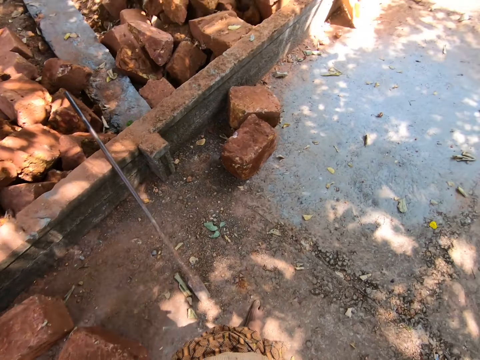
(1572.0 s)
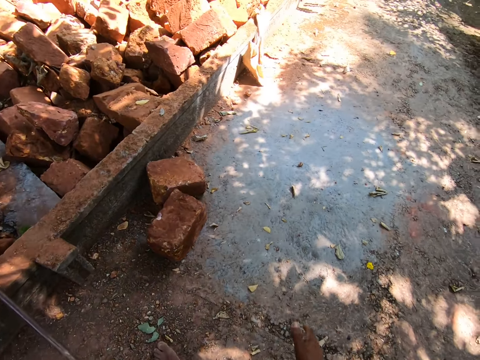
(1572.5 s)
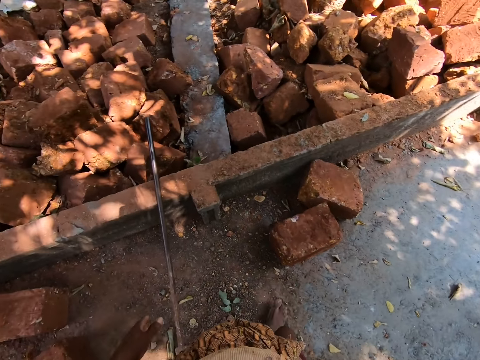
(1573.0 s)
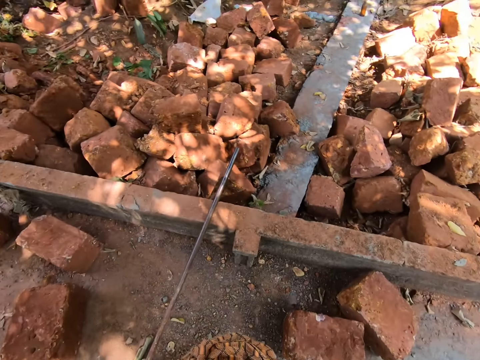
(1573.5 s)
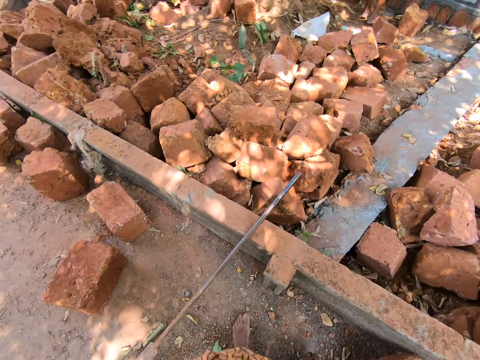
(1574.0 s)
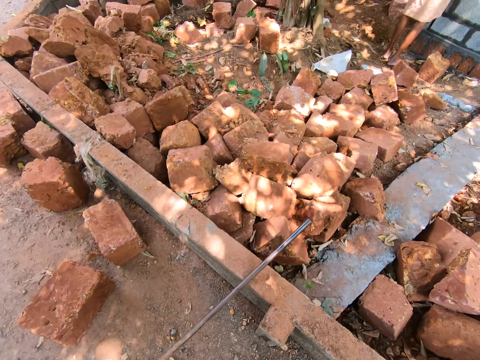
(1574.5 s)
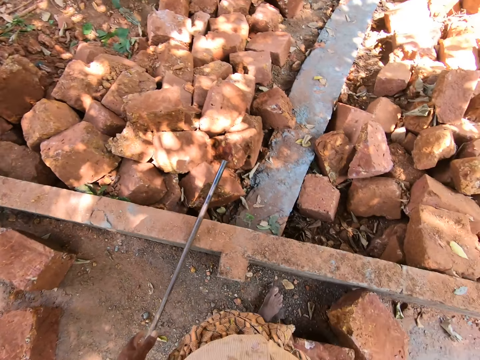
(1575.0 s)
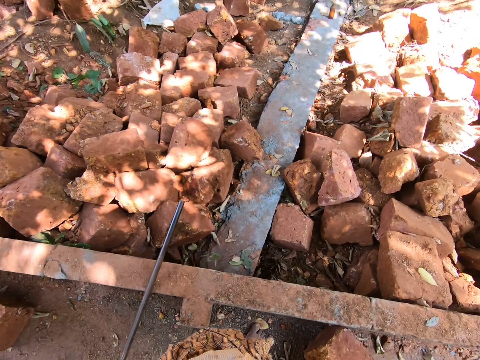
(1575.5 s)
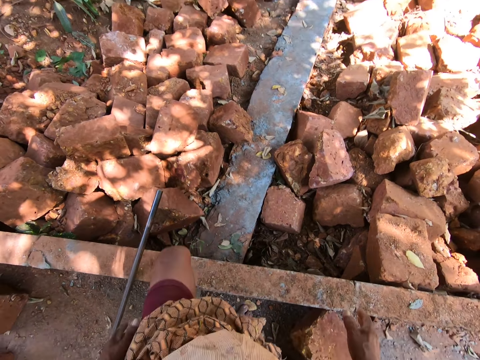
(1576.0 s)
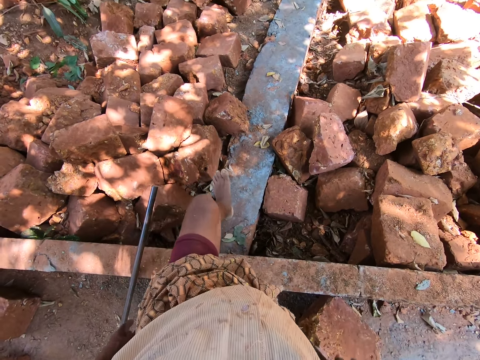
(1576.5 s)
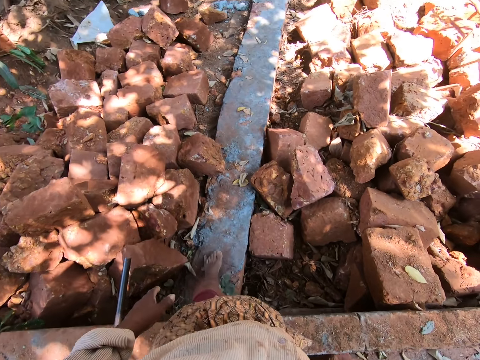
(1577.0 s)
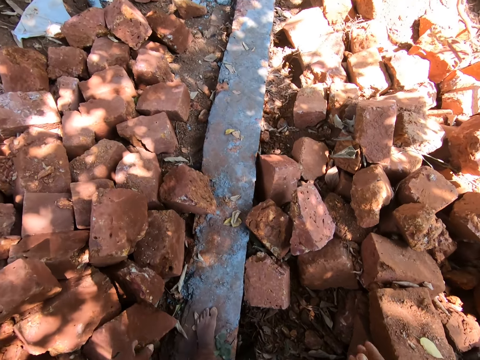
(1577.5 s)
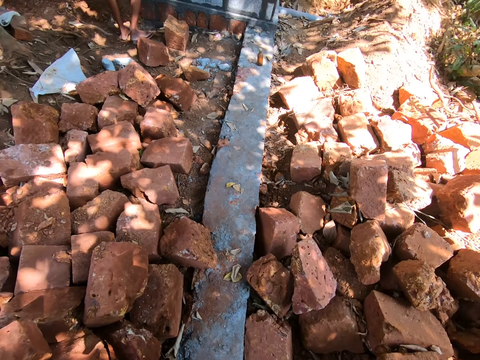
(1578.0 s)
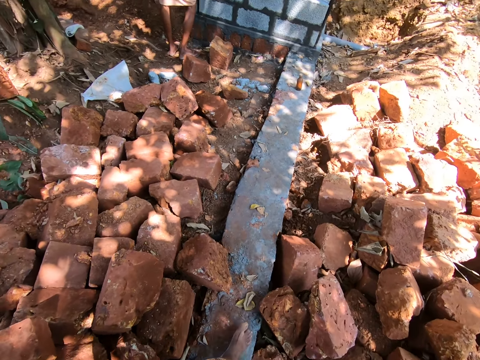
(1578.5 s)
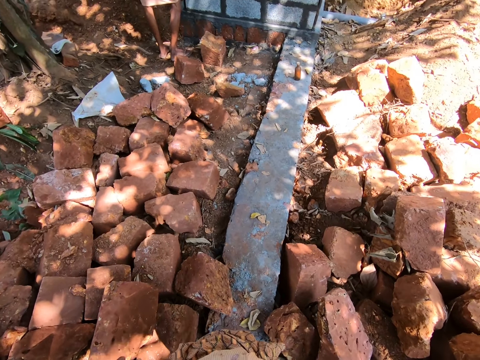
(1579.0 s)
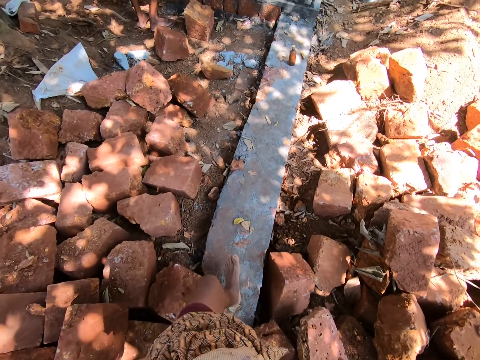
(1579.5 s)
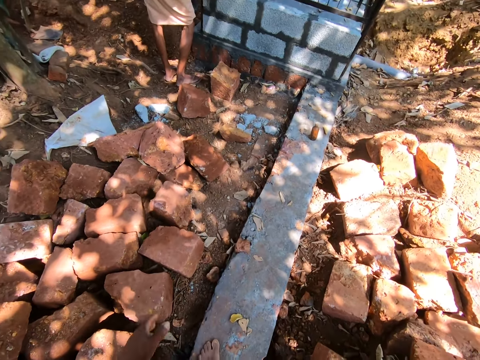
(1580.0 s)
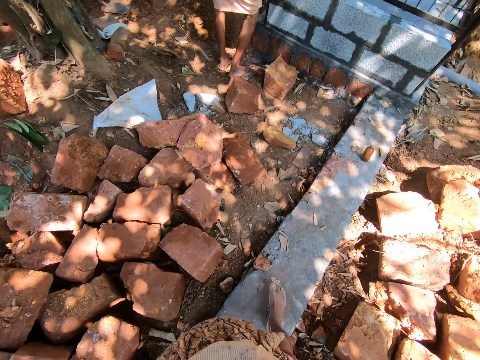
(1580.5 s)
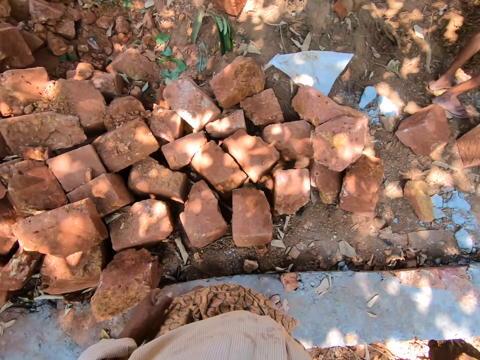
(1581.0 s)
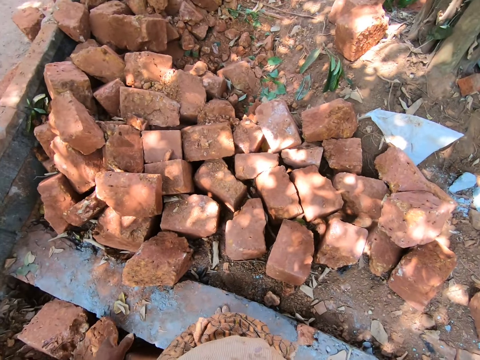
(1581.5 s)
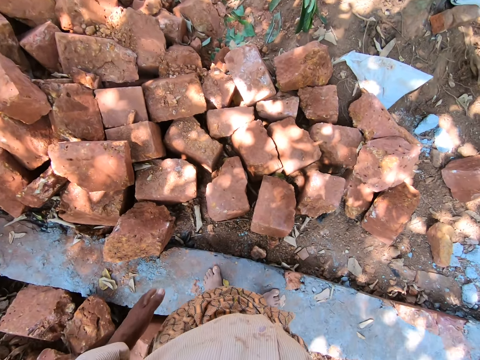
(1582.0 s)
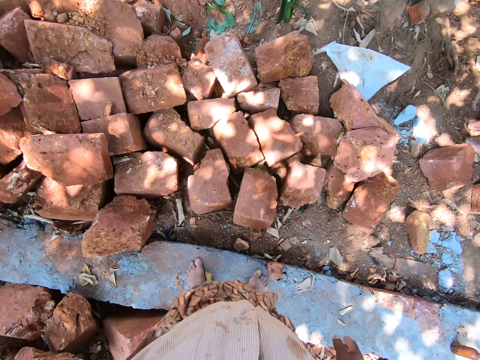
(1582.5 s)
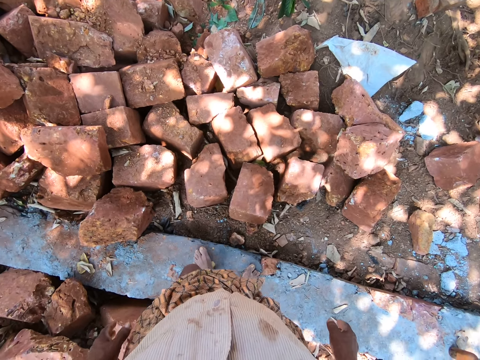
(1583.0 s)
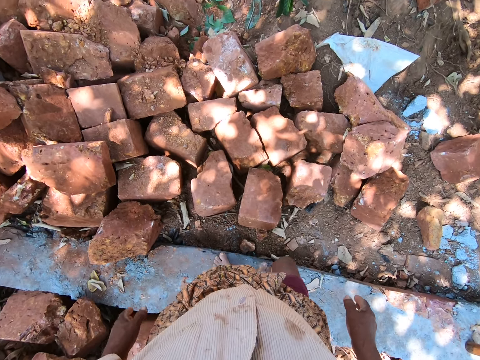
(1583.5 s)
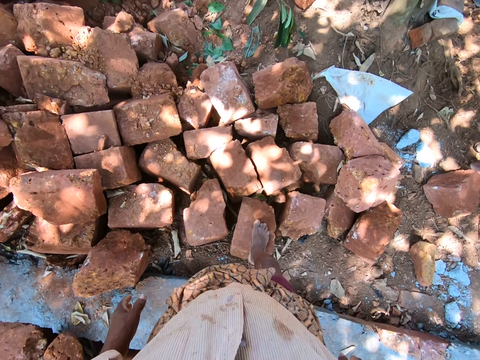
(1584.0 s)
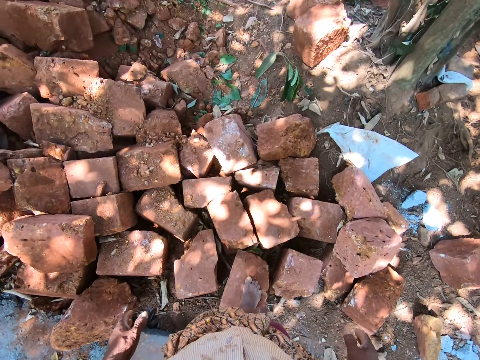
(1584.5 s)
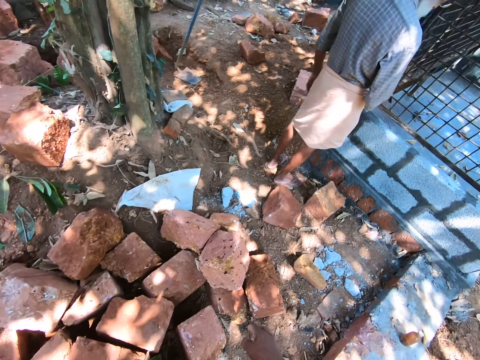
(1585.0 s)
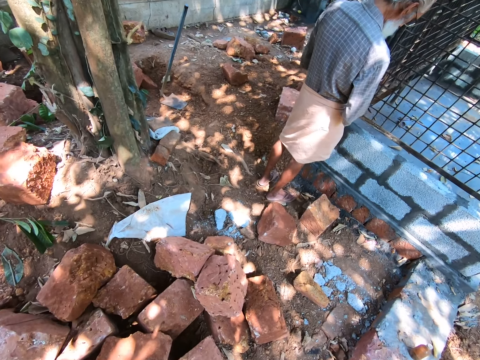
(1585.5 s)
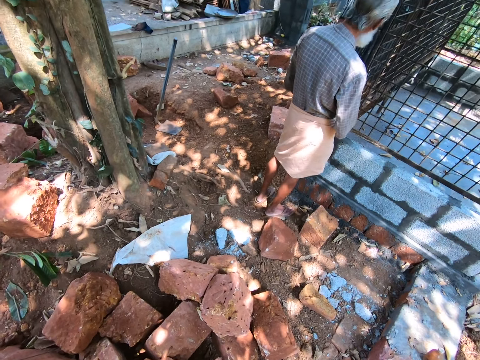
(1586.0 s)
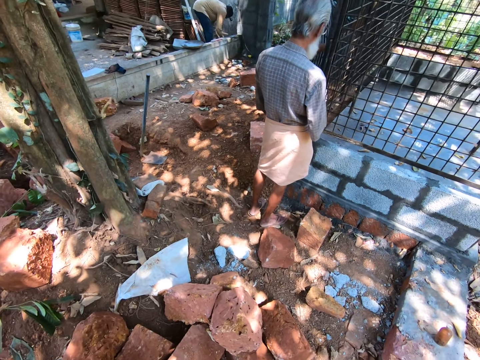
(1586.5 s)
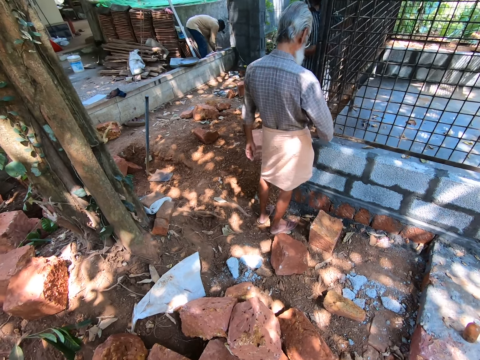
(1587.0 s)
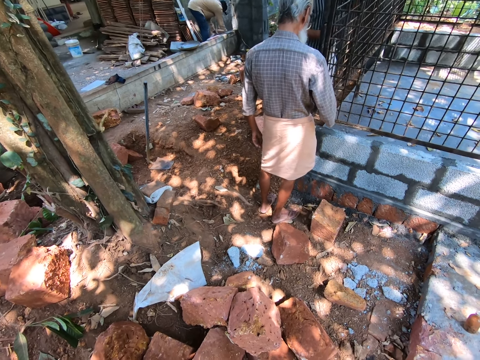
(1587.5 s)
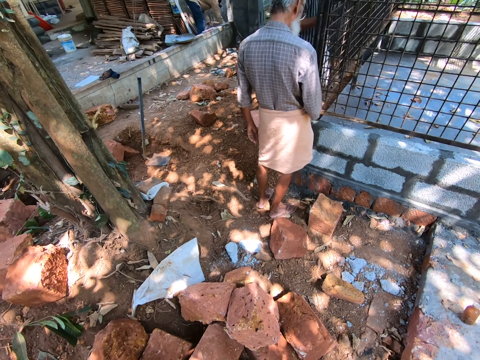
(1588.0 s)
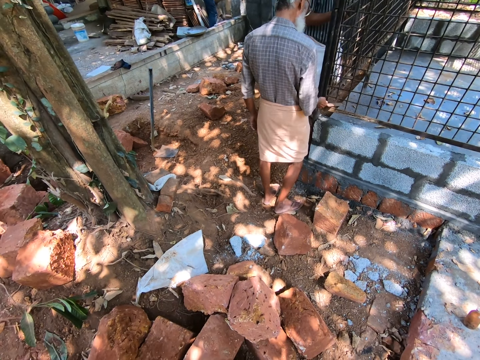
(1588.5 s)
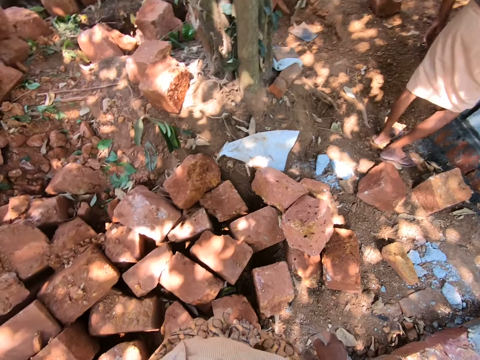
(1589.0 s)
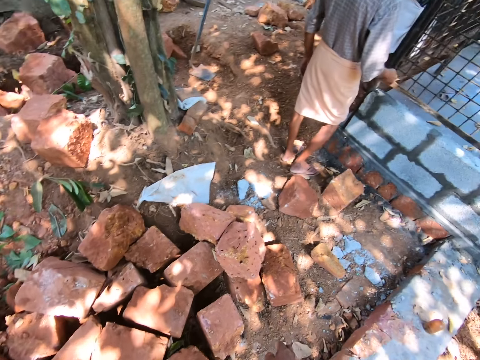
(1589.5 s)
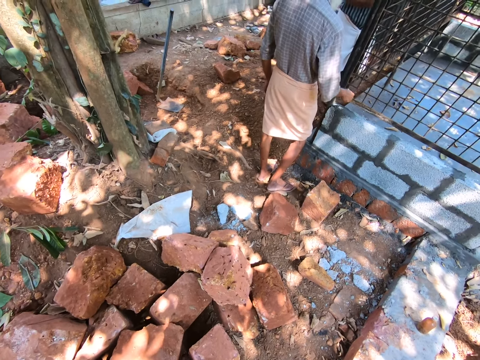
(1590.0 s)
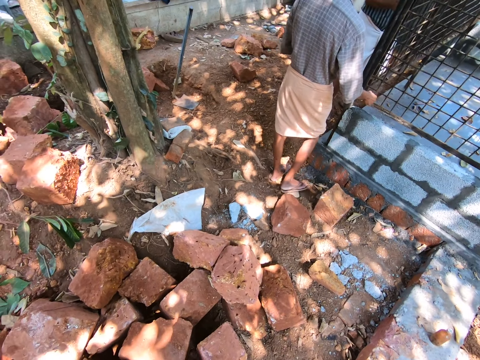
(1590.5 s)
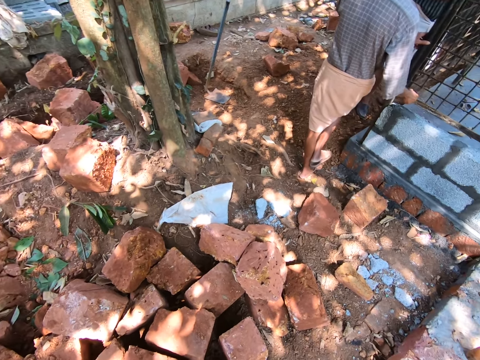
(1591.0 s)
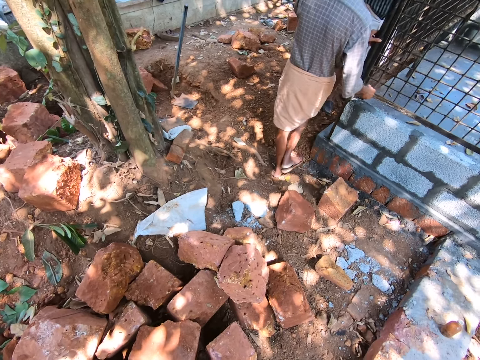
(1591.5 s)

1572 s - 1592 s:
The camera wearer converses with a man. They go to the other side. They converse with another man. The first man scrapes an iron cage with a scraper in his right hand. The camera wearer converses with the other man.

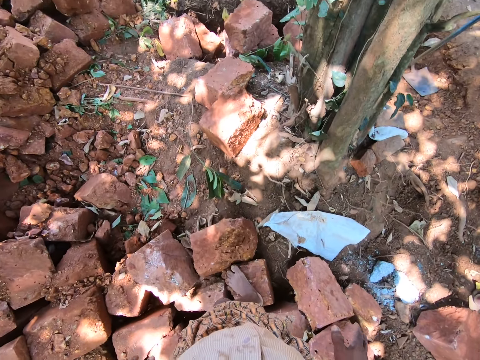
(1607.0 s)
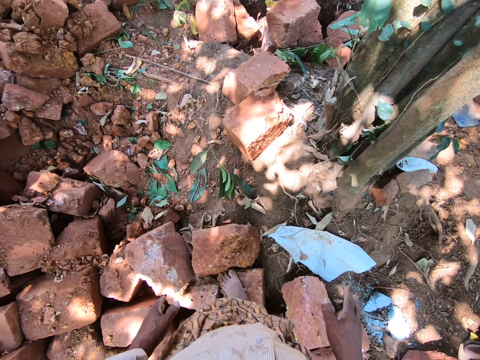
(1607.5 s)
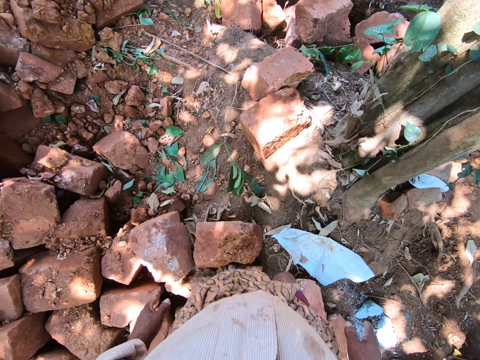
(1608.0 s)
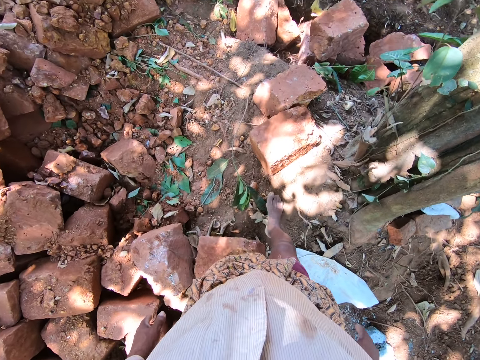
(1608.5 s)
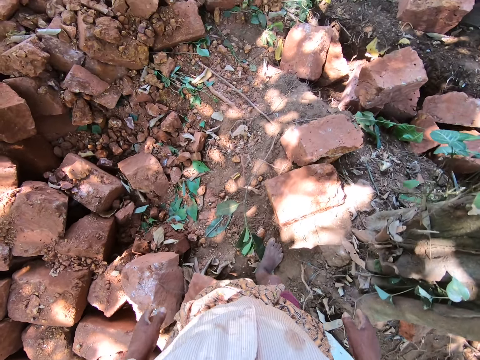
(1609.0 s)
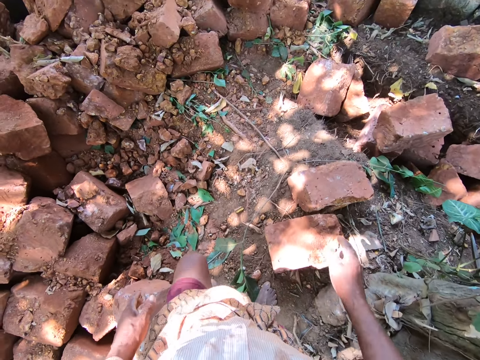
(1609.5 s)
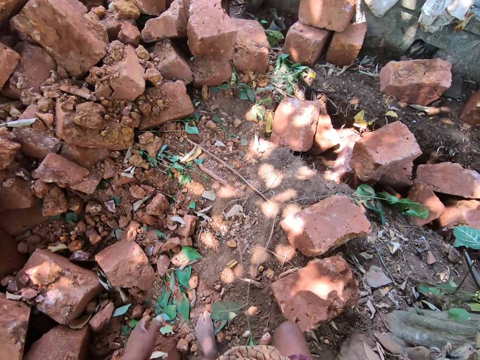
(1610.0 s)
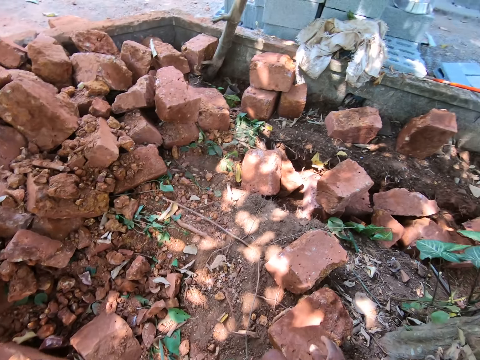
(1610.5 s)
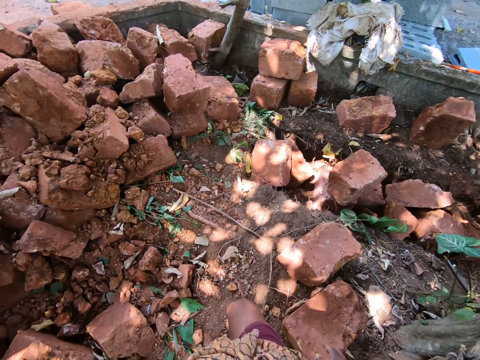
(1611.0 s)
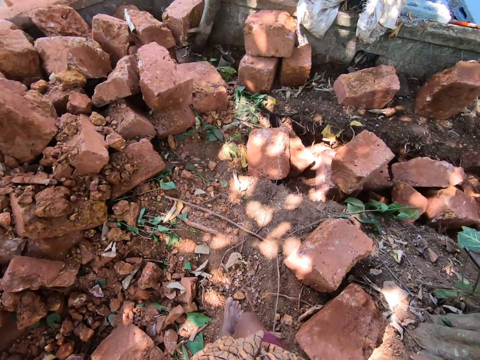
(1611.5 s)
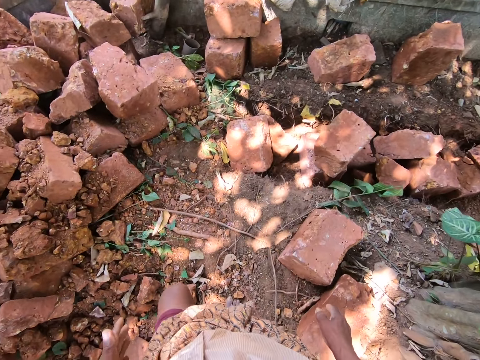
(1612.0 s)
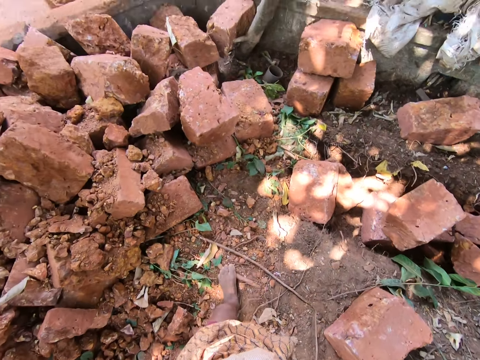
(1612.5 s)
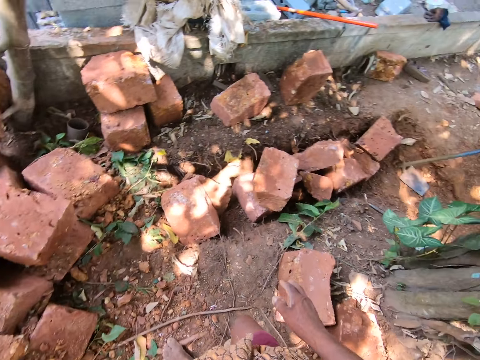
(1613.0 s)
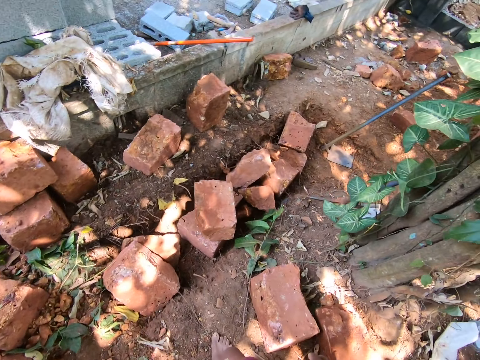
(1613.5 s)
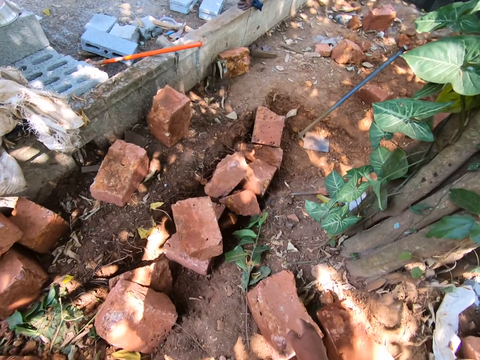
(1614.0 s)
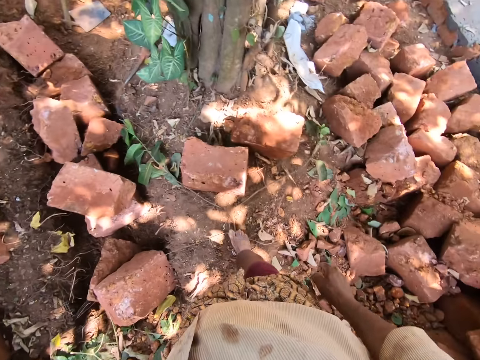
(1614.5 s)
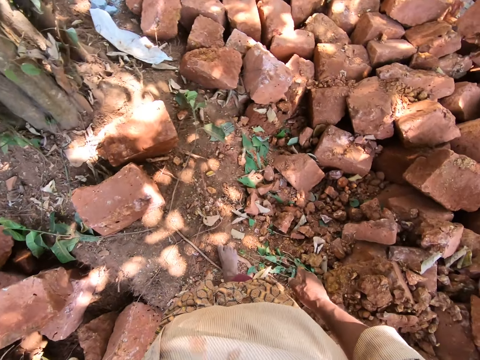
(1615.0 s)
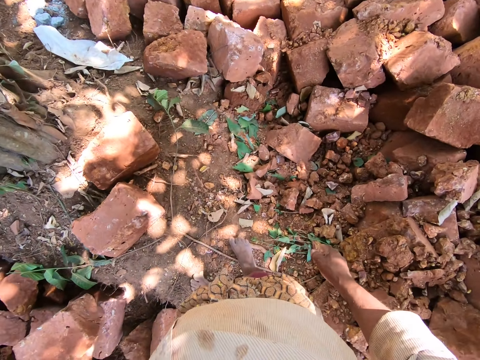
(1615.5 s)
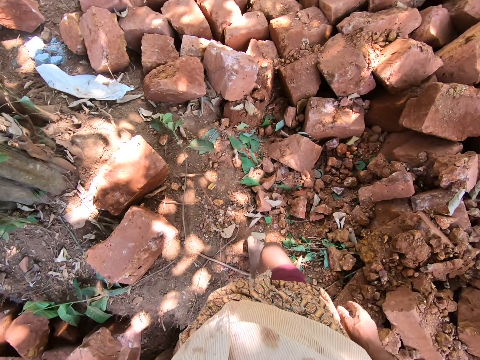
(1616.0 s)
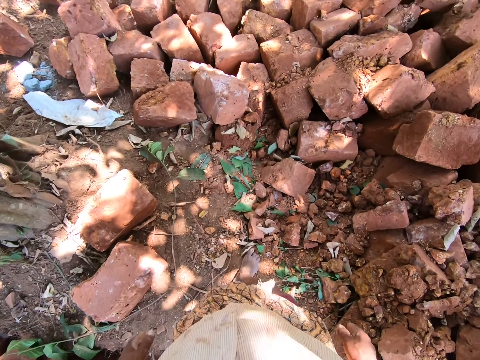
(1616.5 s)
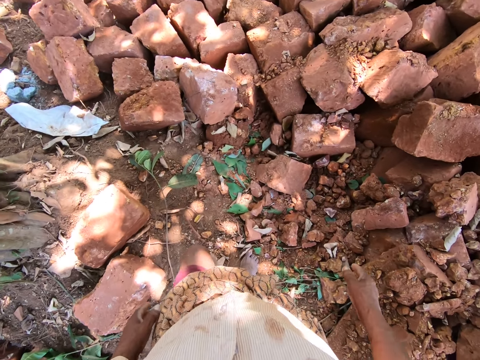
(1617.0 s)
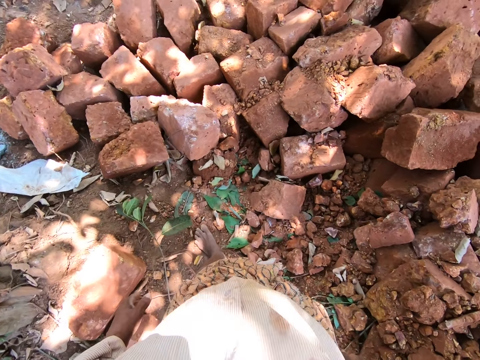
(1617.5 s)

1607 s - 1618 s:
The camera wearer converses with a man.
